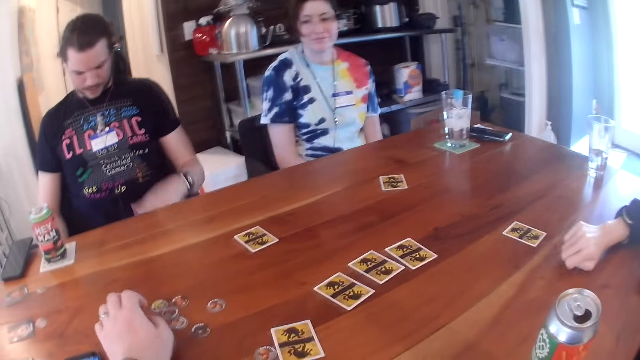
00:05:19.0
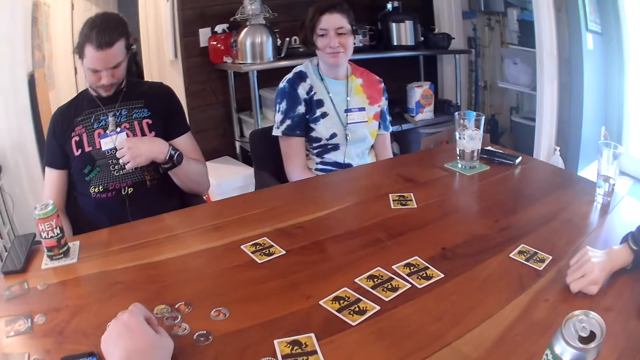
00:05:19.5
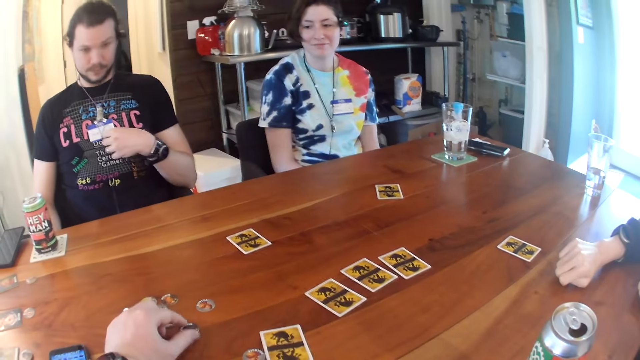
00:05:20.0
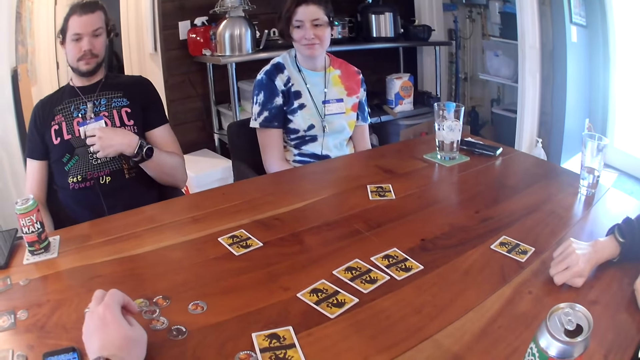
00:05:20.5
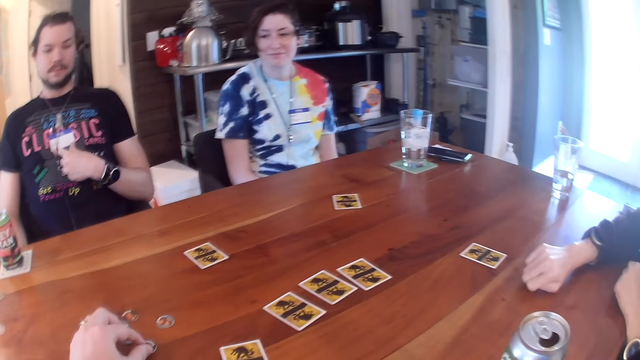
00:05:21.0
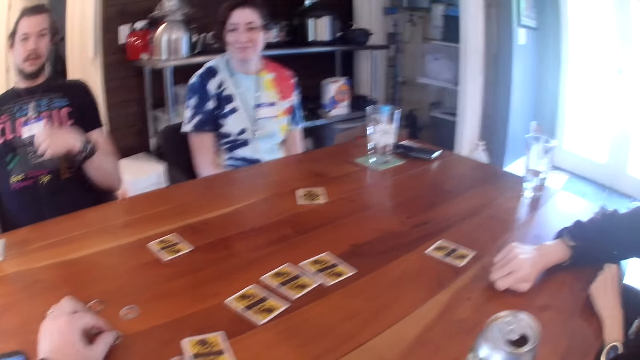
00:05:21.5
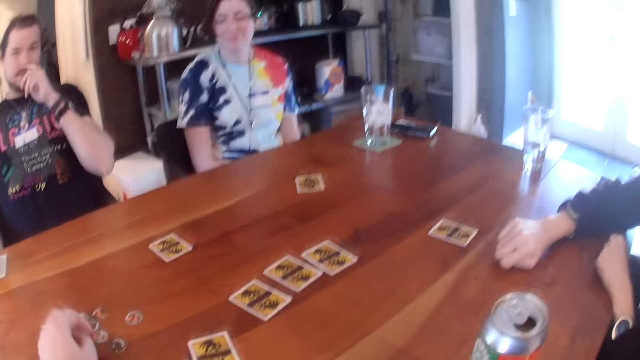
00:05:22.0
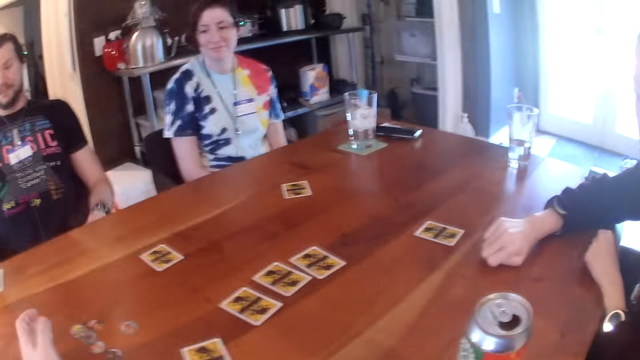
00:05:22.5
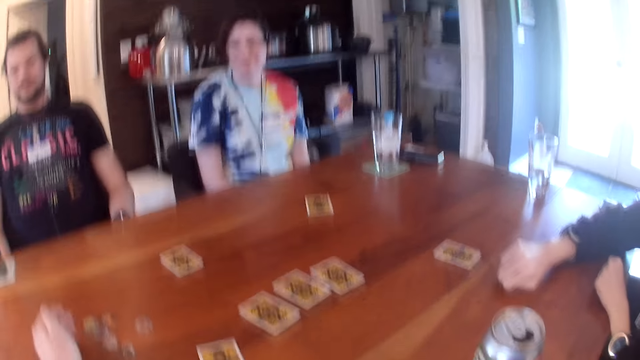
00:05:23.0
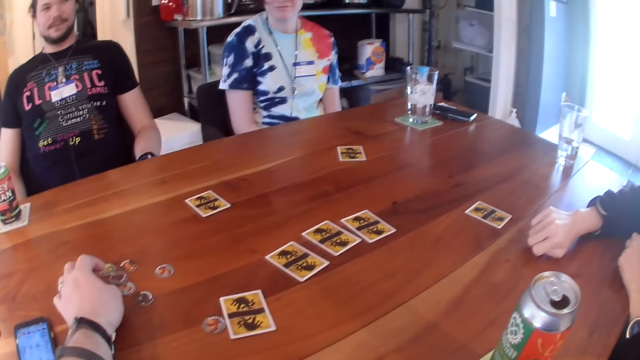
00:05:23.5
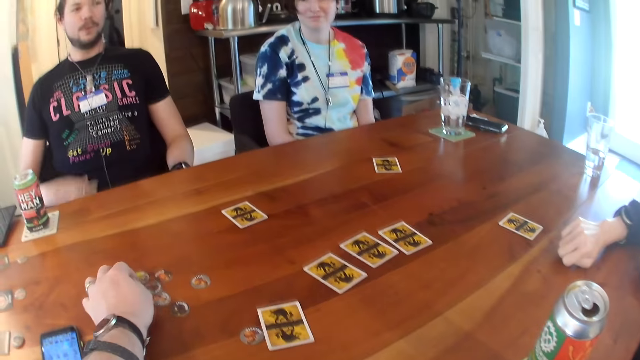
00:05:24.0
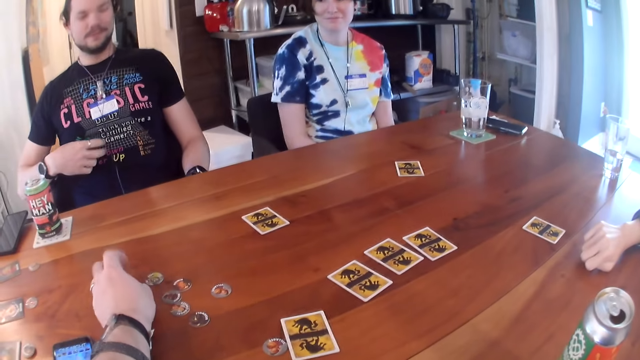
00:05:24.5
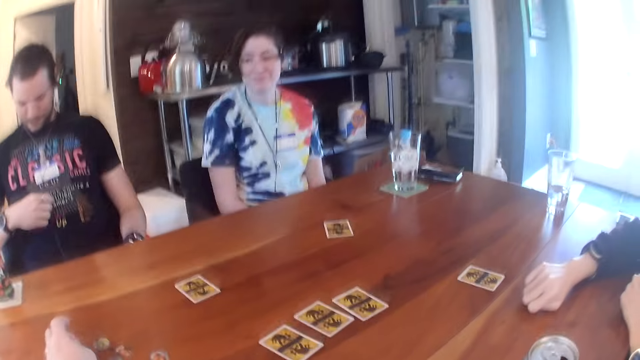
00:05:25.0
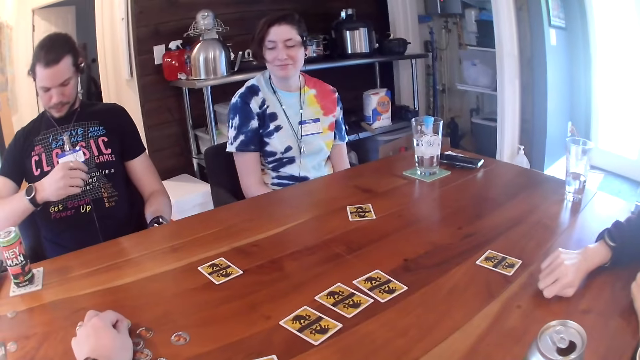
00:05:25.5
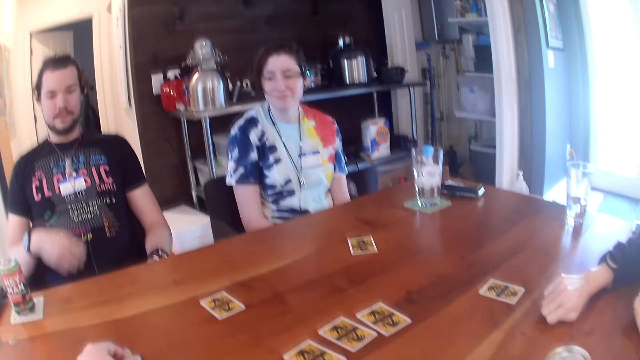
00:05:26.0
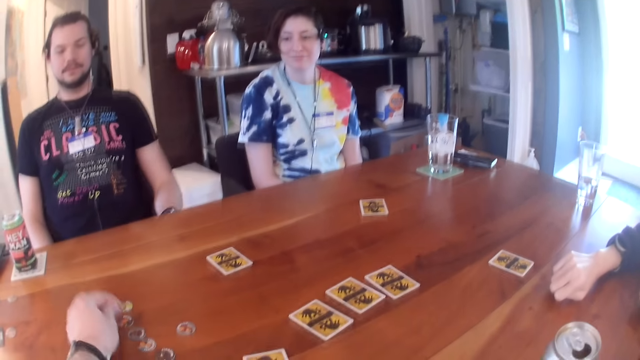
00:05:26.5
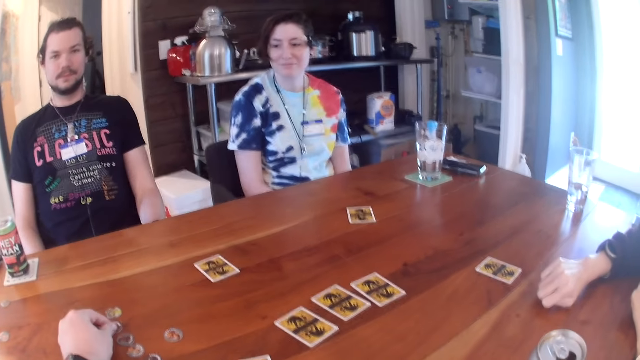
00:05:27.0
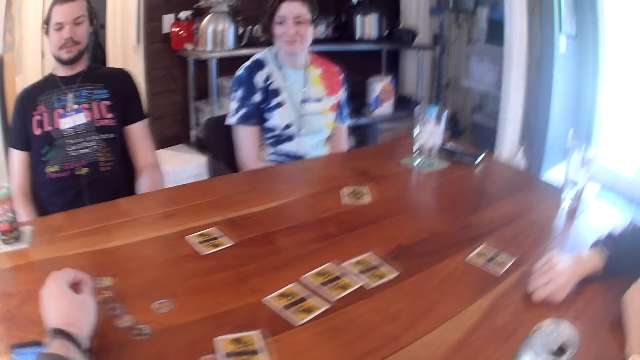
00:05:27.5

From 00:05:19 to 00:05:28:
The camera wearer moves the token with his left hand. He moves the token again. A man adjusts a necklace around his neck with his left hand. The camera wearer adjusts the token with his left hand. He adjusts the token again. The man takes the necklace around his neck with his left hand. The camera wearer adjusts the token with his left hand. He kisses the necklace around his neck in his left hand. He moves the token with his left hand. The man adjusts the necklace around his neck with his right hand. The camera wearer adjusts the token with his left hand and moves the token with his left hand.

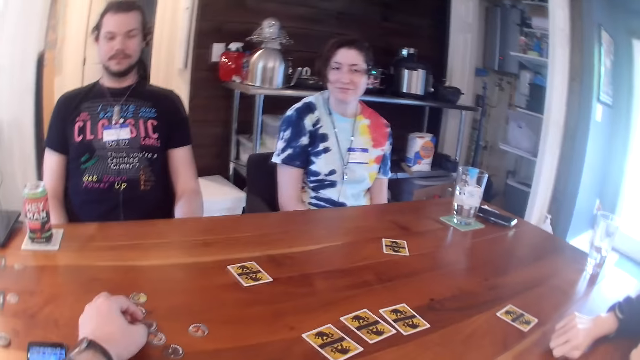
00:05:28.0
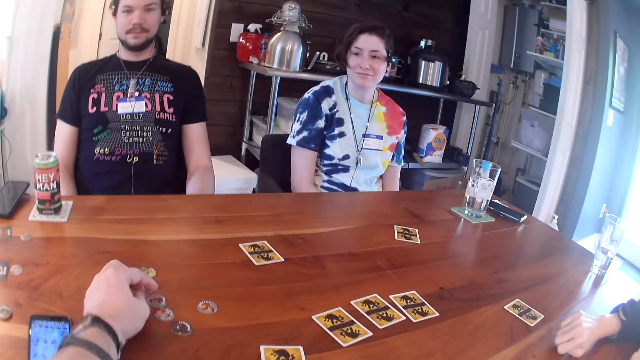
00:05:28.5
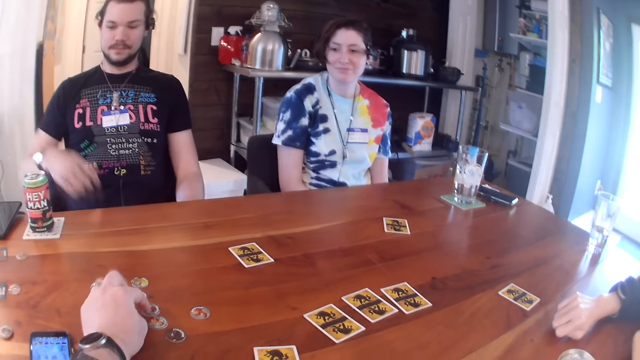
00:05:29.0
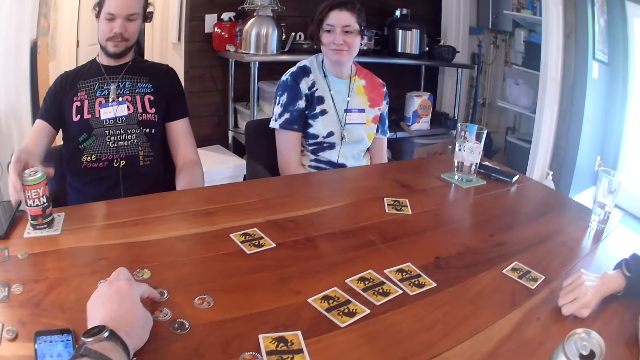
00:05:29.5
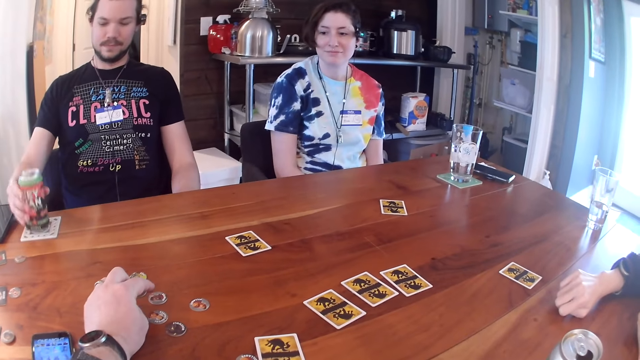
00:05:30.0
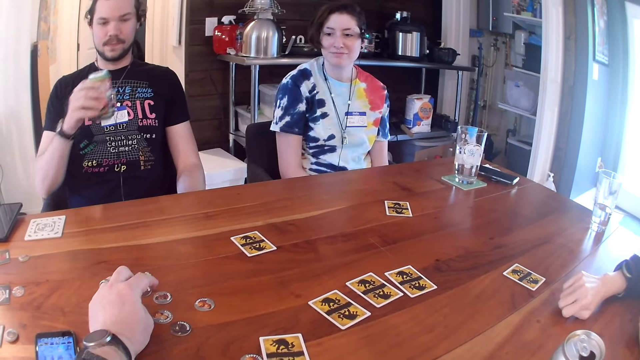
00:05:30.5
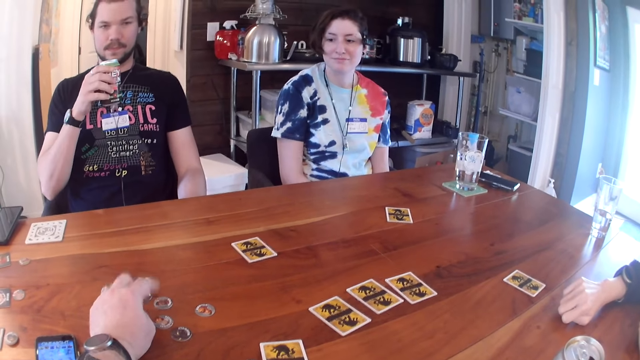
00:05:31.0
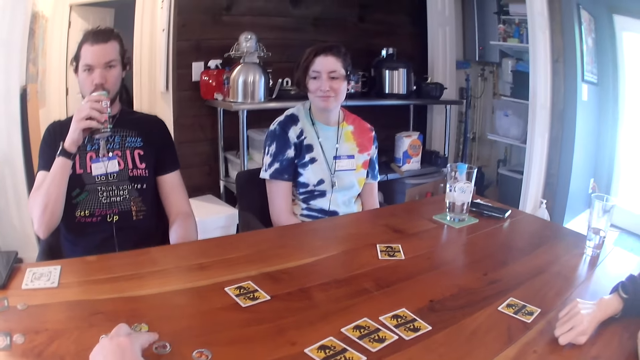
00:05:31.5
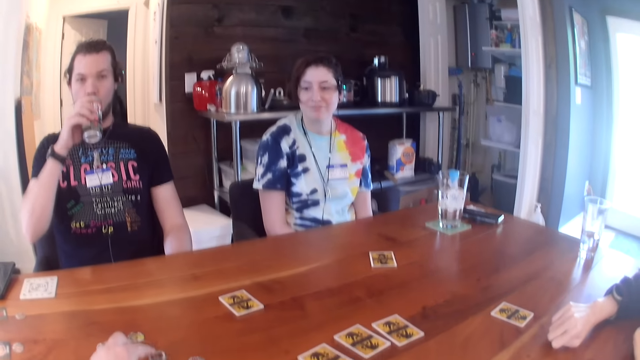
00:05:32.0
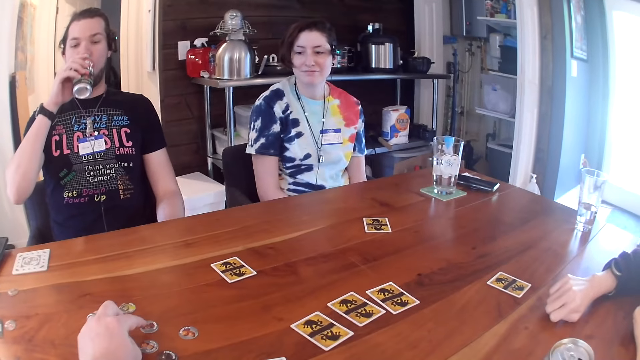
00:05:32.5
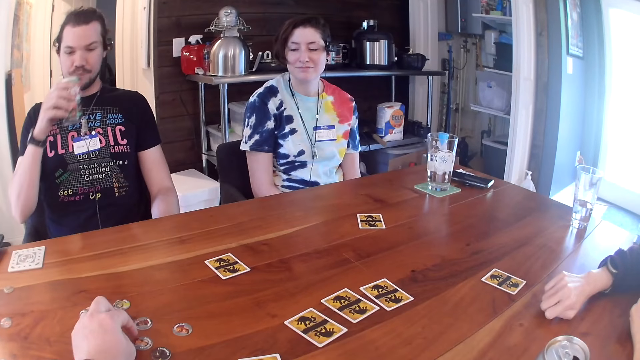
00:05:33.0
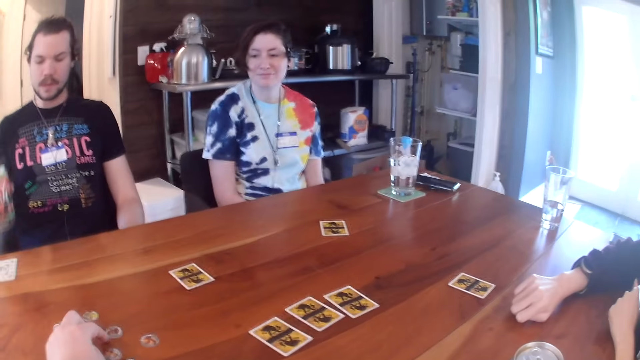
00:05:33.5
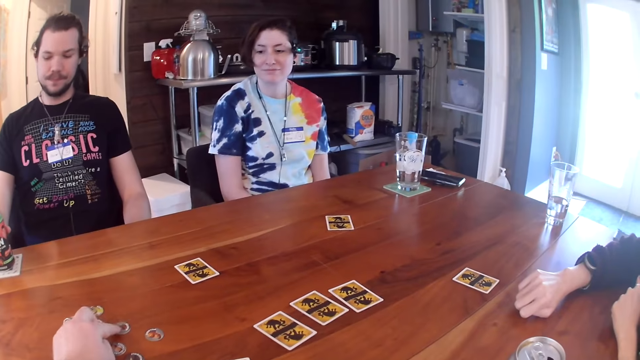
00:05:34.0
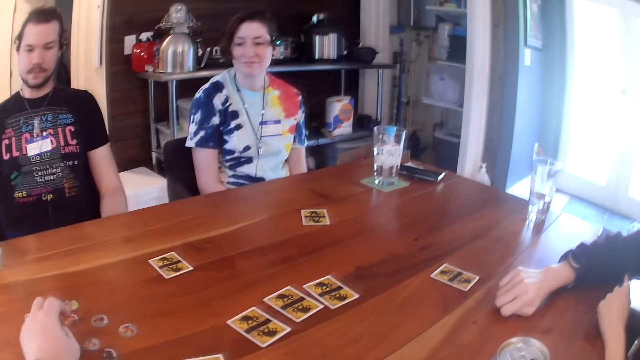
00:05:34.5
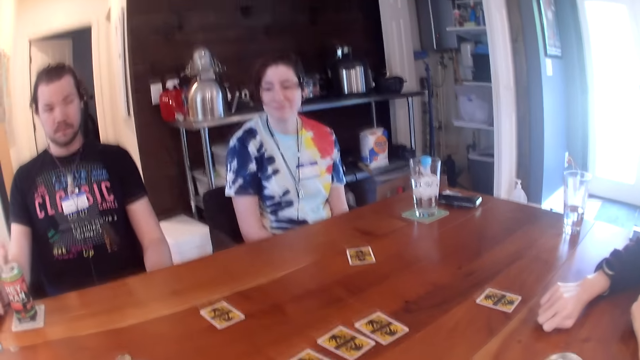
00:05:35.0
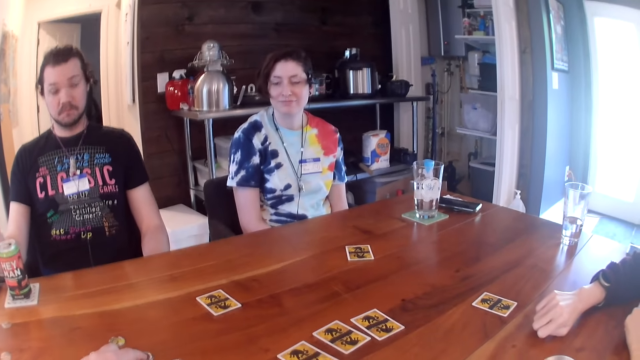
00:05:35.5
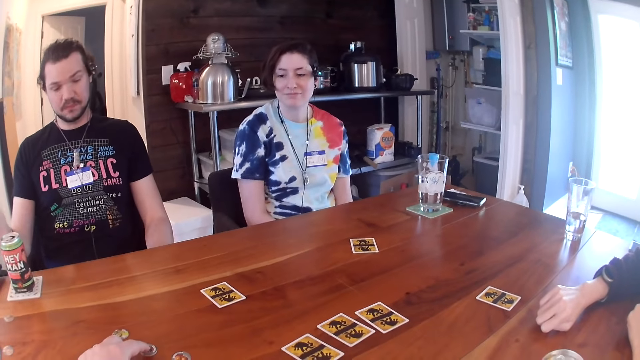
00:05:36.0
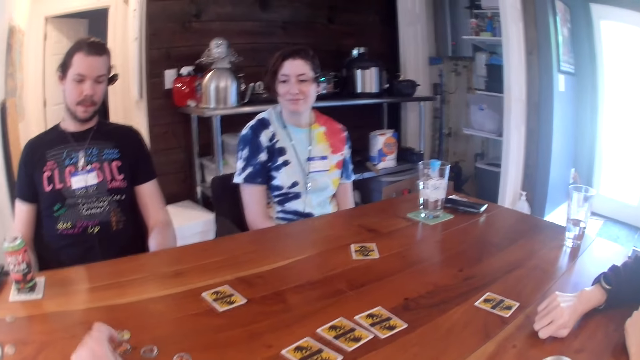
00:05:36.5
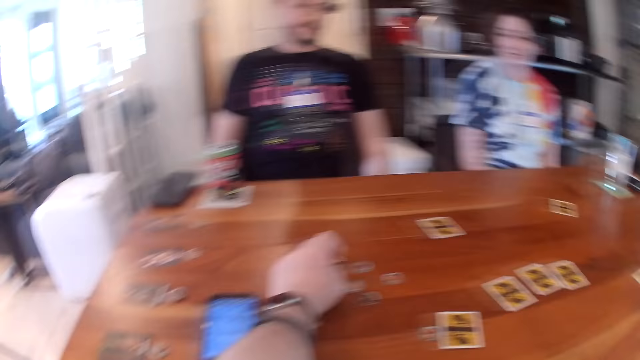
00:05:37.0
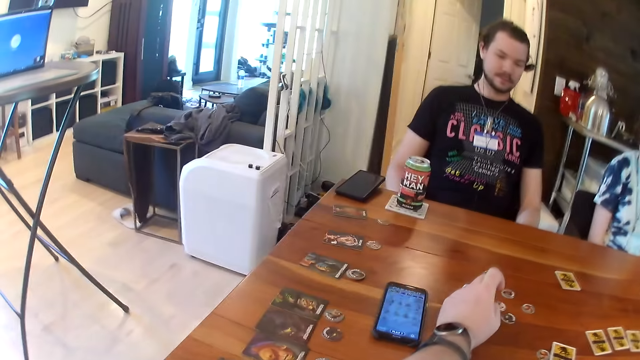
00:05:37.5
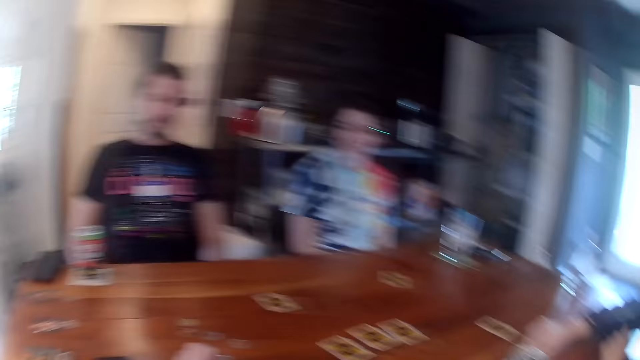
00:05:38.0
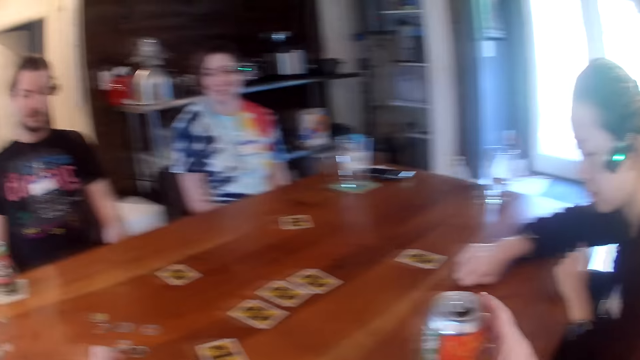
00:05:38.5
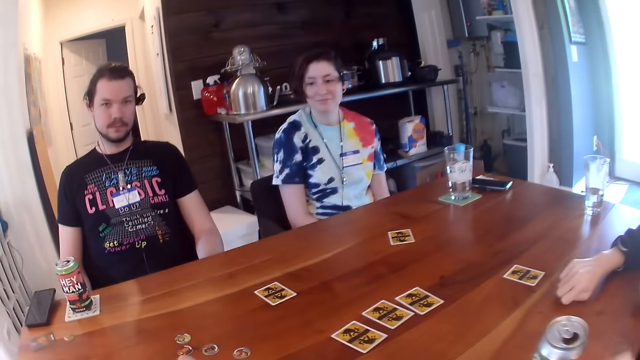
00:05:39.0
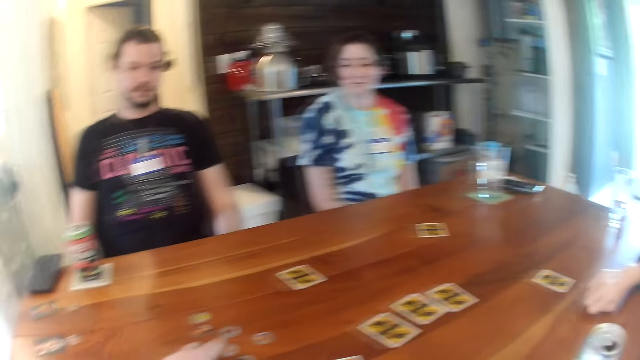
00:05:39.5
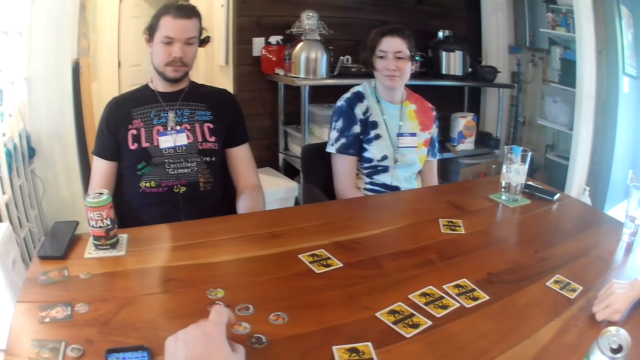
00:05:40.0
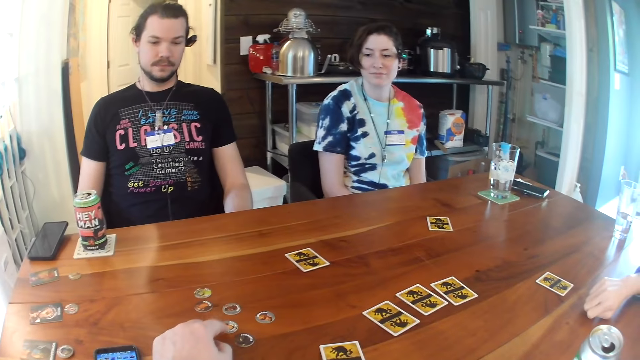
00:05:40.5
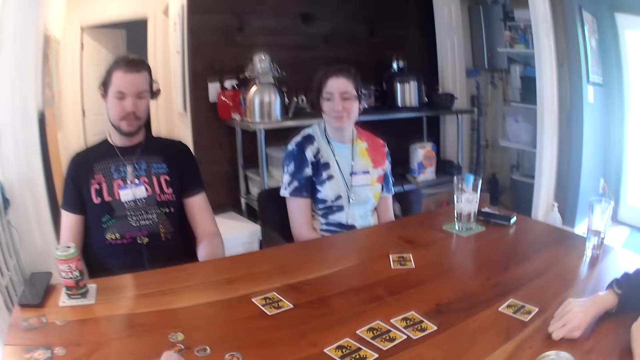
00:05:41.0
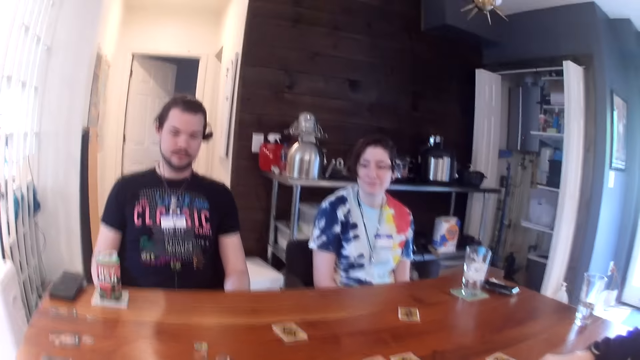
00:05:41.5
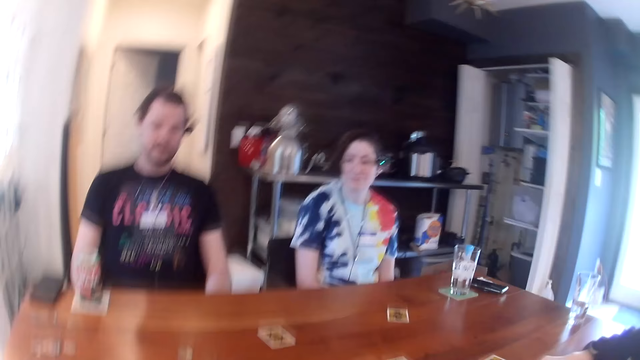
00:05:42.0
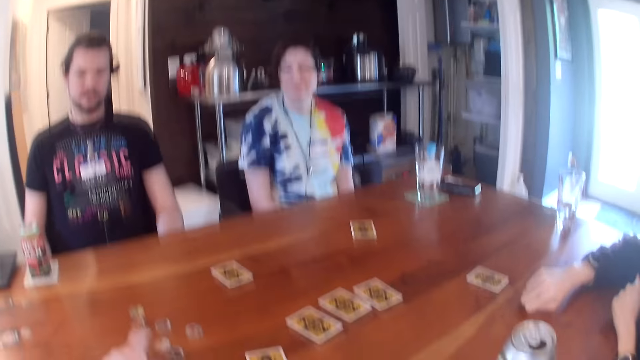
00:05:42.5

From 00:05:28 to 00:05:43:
The camera wearer moves the token with his left hand. A man takes the can from the table with his right hand. The camera wearer moves the token with his left hand and adjusts the token with his left hand. The man drinks from the can. The camera wearer moves the token with his left hand. He drops the can on the table. He adjusts the token with his left hand. He touches the can on the table with his right hand. He moves the token with his left hand. He adjusts the token with his left hand.
